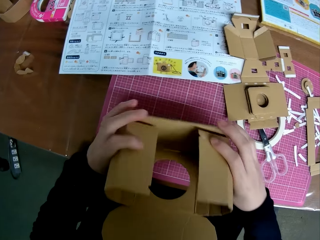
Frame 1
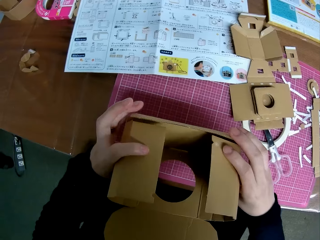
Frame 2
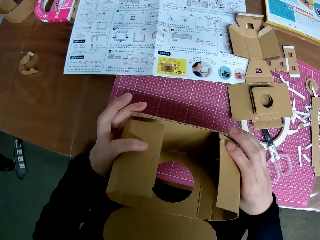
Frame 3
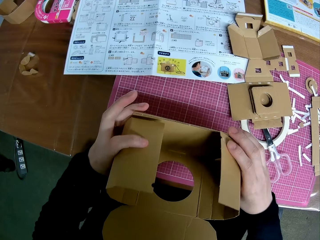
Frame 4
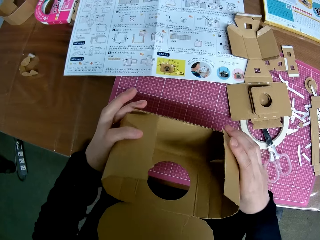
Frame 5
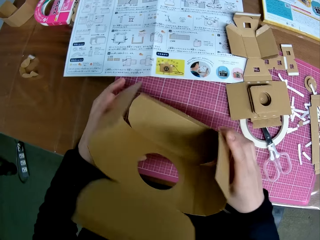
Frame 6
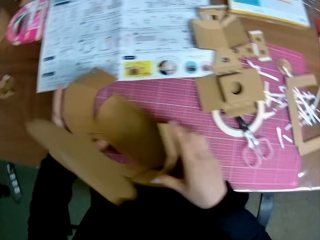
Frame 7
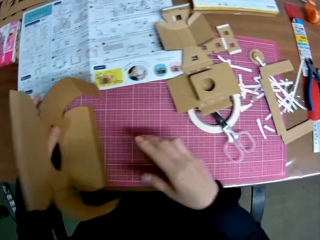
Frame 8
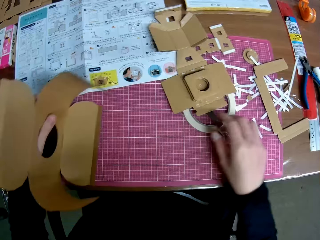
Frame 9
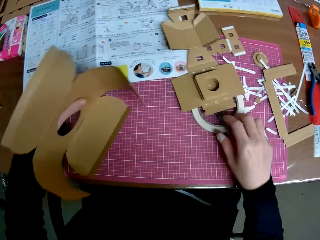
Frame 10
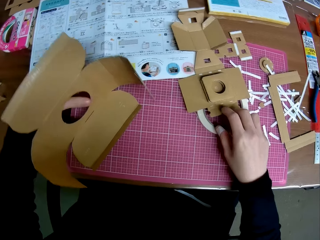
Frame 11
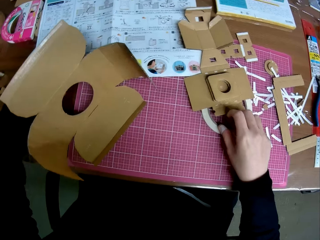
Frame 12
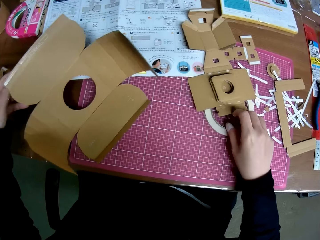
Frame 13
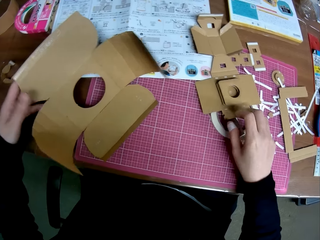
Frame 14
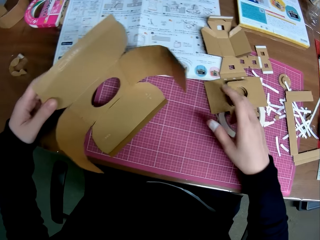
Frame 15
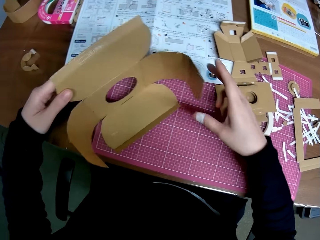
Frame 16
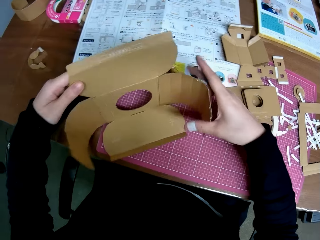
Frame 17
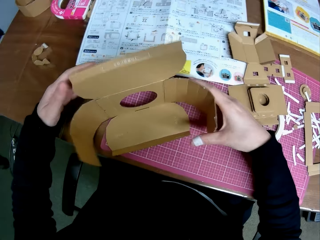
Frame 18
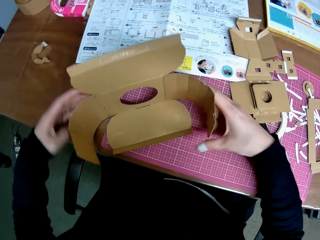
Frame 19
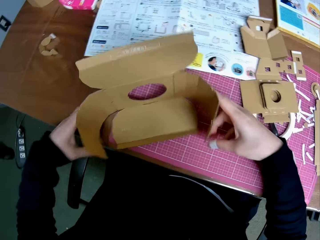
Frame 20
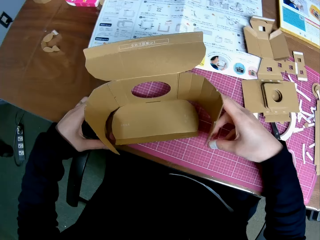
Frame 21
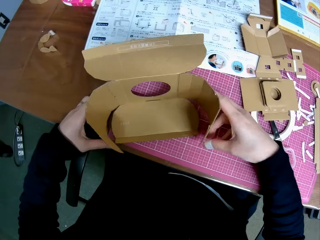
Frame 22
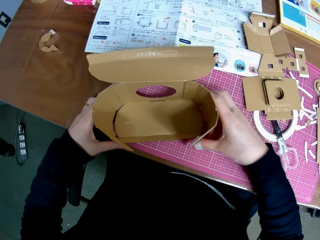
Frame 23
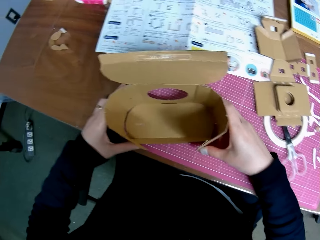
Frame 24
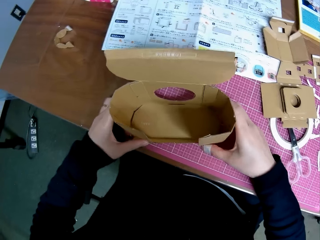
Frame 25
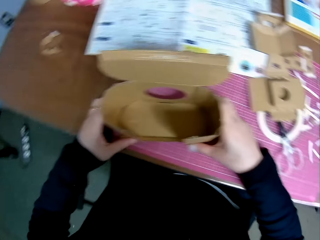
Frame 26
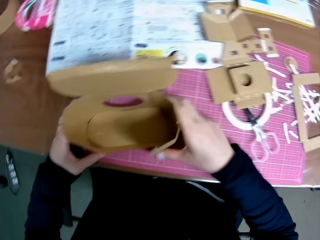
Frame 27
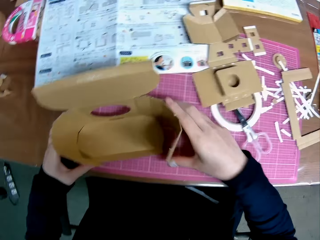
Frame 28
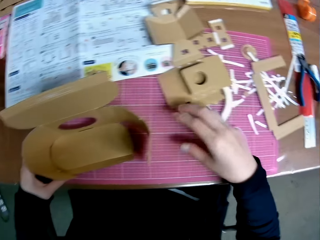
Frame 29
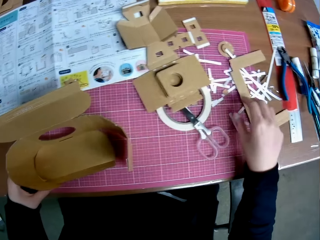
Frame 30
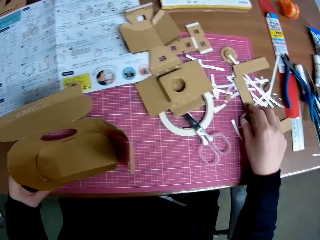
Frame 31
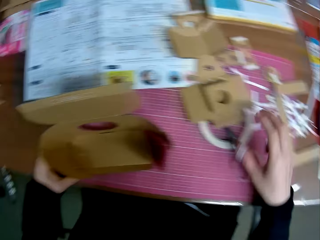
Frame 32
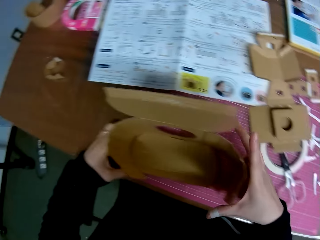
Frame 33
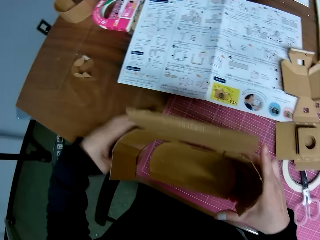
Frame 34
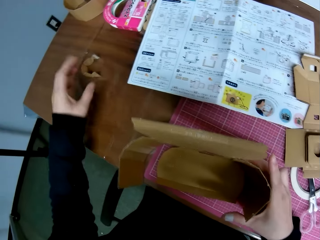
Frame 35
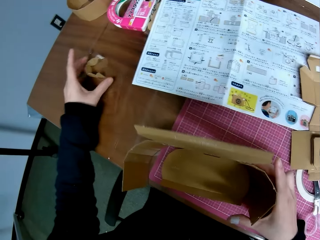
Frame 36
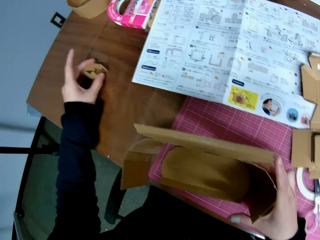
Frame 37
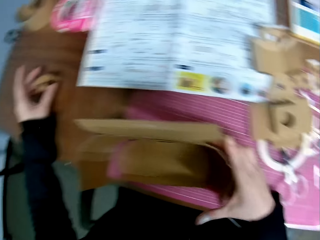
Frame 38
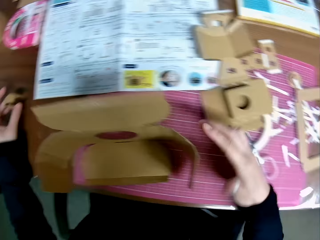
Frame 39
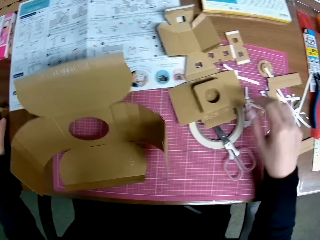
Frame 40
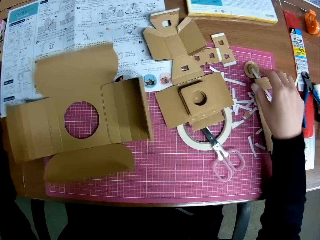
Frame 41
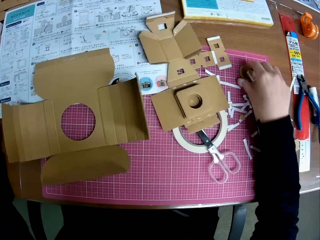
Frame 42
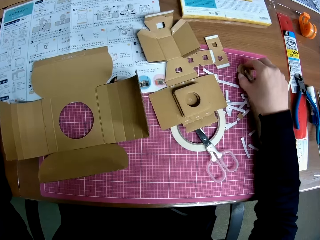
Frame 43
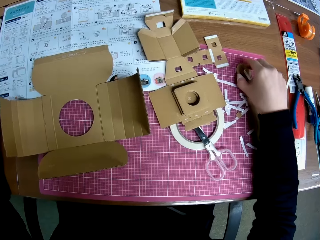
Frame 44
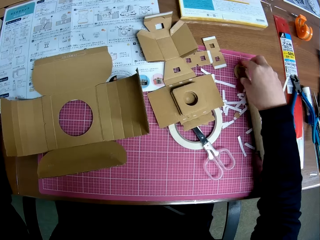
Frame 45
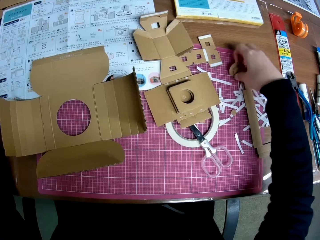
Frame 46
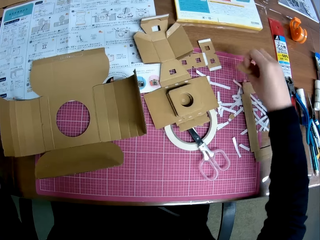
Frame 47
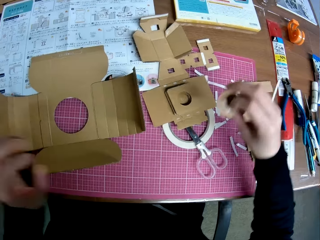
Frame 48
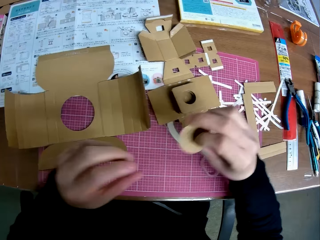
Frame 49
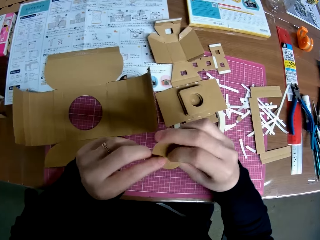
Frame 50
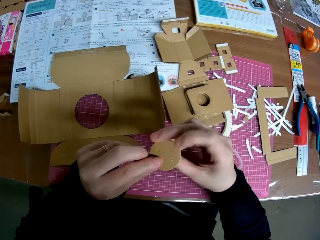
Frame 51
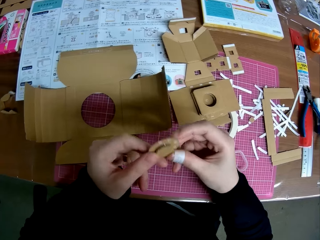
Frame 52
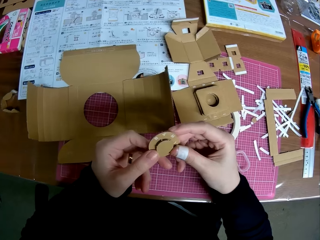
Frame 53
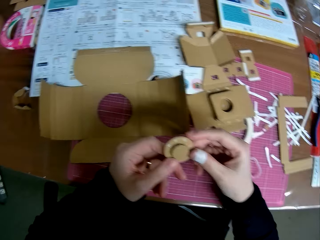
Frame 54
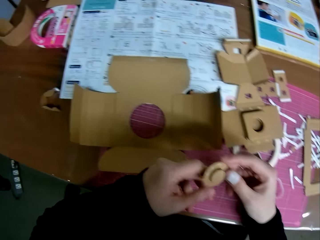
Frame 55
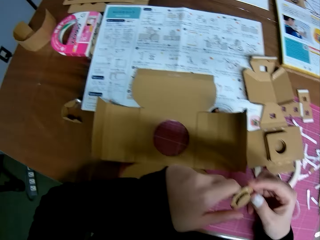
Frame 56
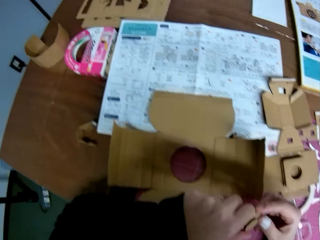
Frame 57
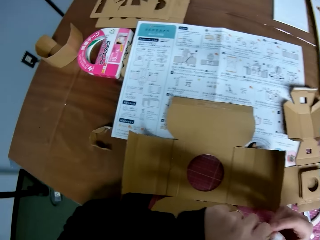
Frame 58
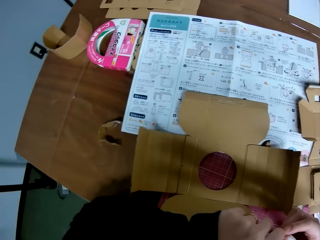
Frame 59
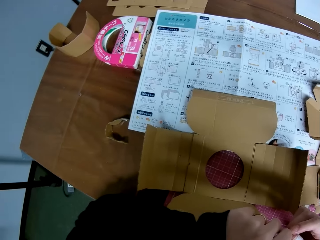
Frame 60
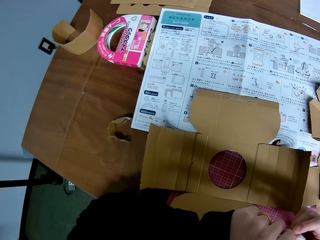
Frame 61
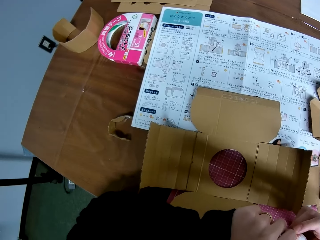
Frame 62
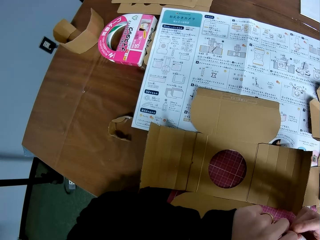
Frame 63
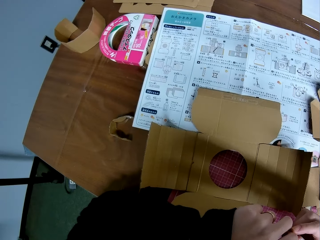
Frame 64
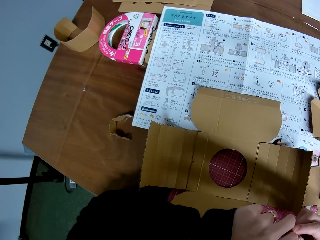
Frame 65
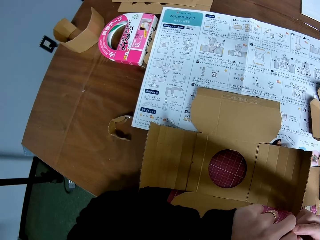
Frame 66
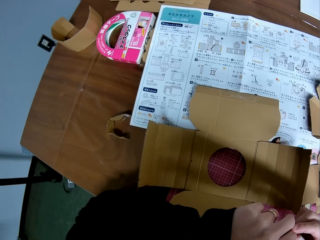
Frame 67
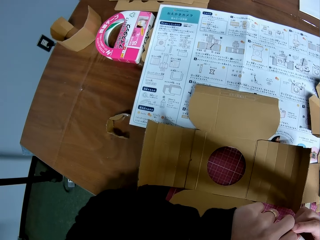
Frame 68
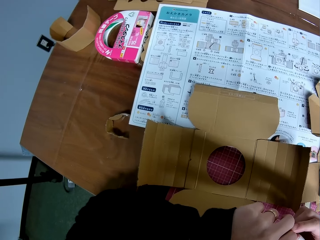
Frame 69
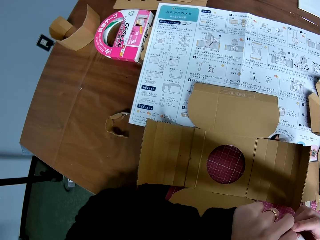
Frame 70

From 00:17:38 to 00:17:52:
The camera wearer folds a carton craft. They lift the carton craft. They turn the carton craft. They fold the carton craft. They move their right hand. They touch the carton craft. They drop the carton piece on the table. They pick up a small circular carton piece. They turn the carton craft.

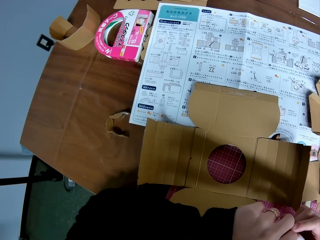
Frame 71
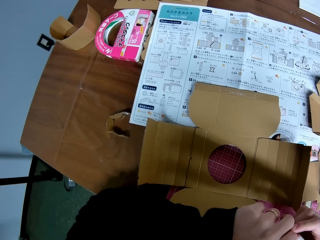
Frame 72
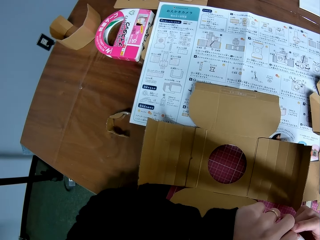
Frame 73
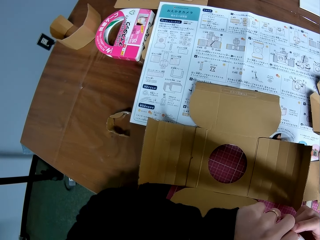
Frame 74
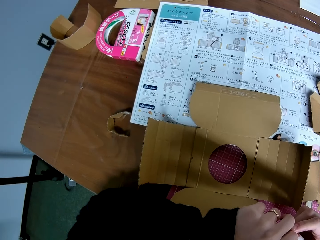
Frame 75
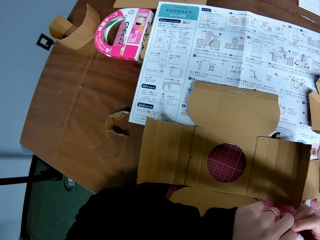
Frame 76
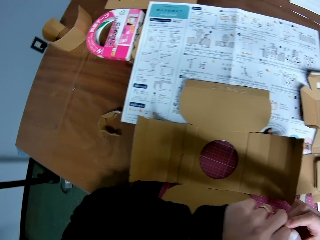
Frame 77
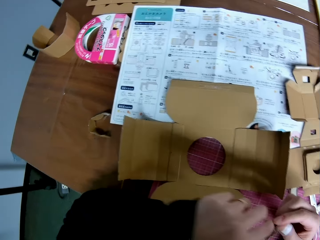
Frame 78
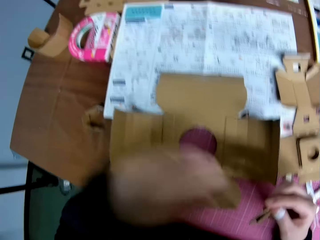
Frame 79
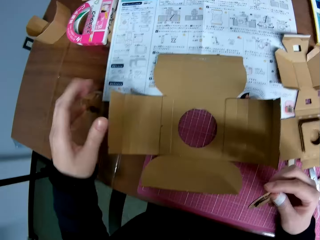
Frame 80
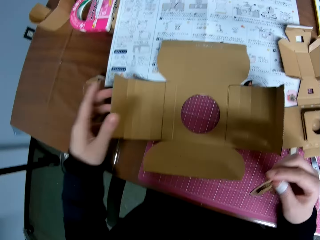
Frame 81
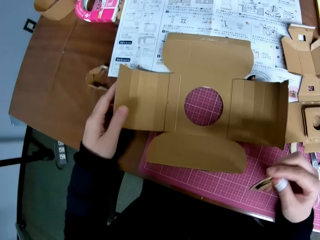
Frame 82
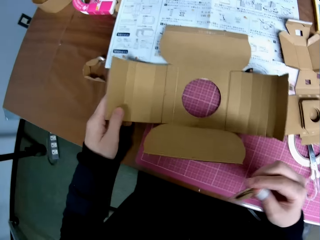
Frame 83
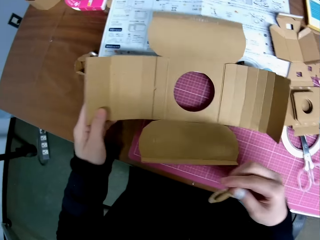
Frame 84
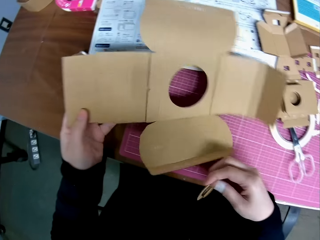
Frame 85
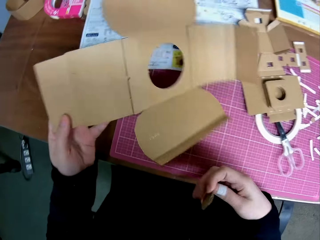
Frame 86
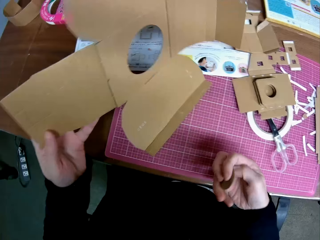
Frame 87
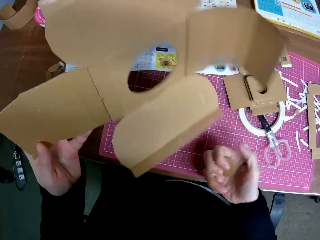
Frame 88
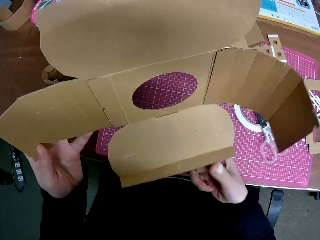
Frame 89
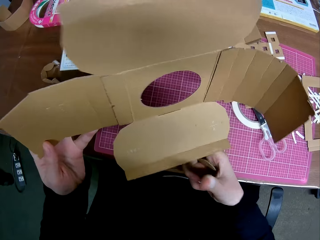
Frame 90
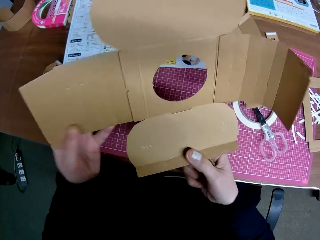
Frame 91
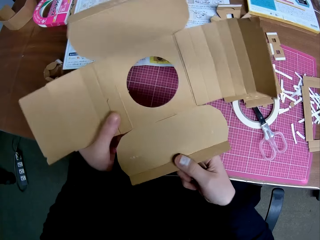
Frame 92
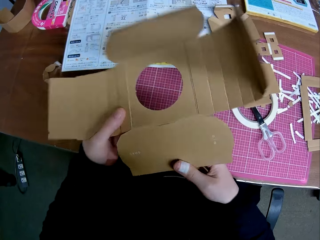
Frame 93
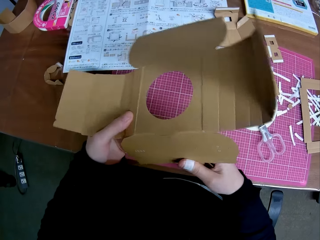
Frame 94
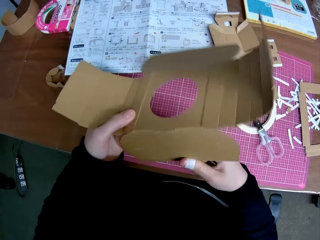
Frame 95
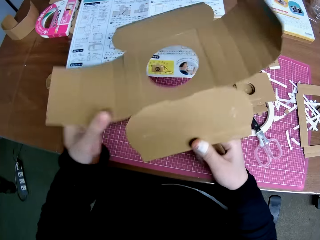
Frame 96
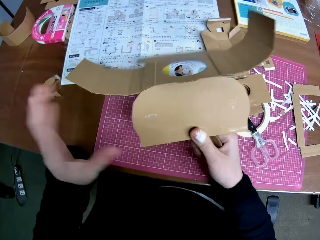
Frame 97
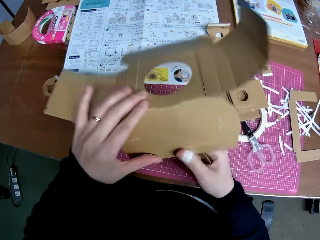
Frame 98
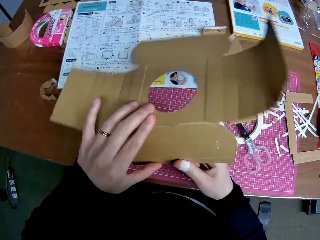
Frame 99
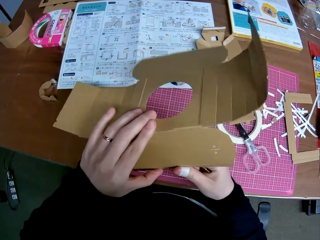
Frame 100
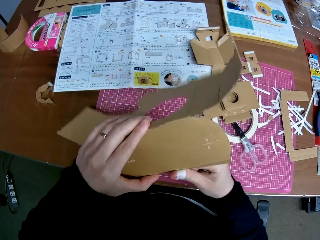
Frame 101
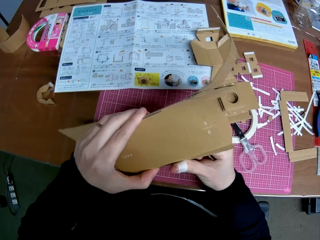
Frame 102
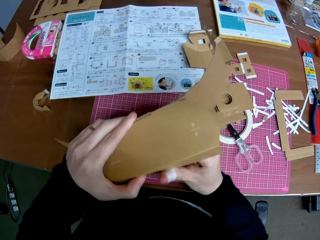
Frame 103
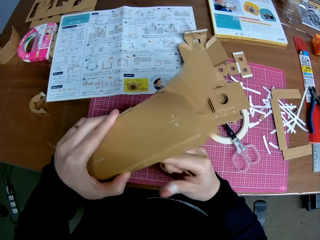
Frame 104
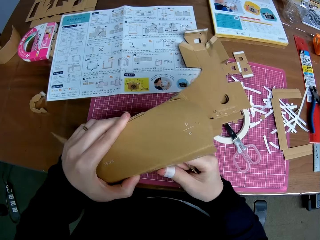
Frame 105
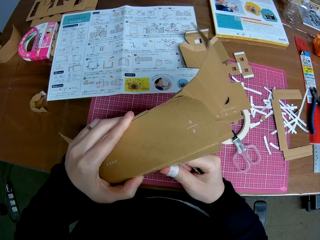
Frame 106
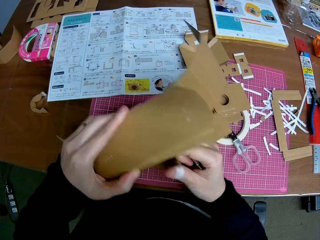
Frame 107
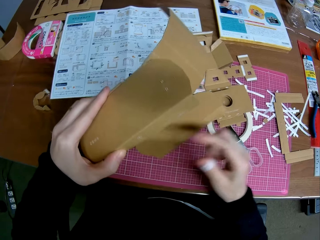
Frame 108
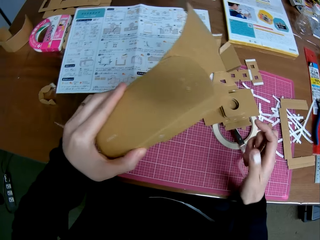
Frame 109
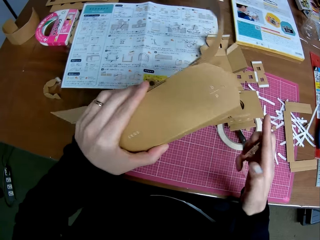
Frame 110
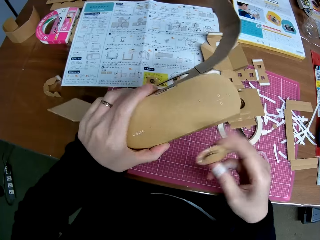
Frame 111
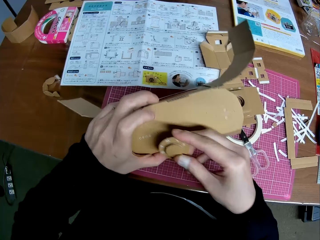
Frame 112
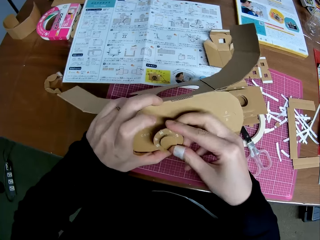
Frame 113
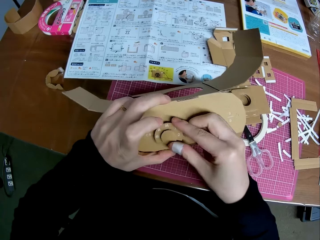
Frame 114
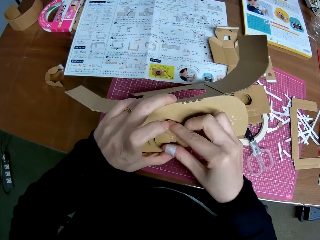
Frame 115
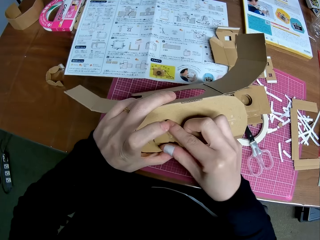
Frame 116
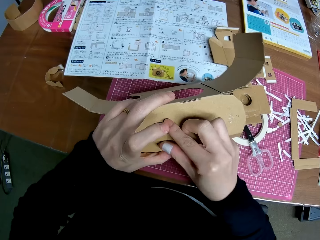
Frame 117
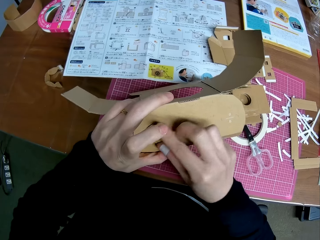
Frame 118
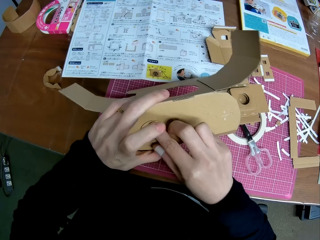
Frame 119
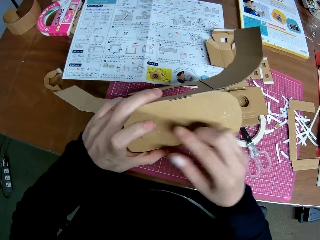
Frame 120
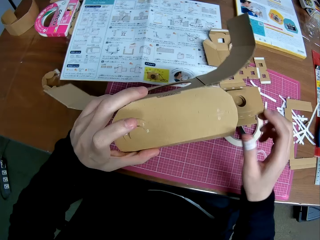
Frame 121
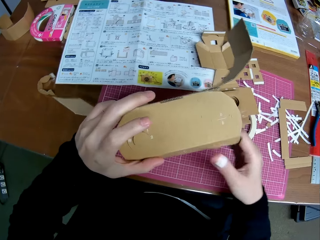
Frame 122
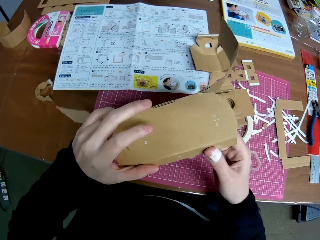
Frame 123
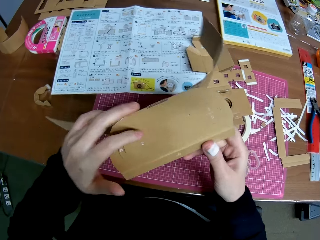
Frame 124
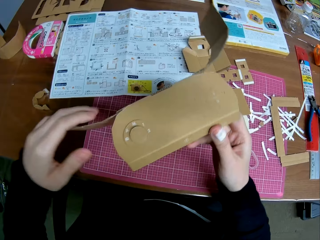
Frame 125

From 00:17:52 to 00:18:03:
The camera wearer picks a carton craft. They fold the carton craft. They fix the small circular carton piece into the bigger carton piece on the table.
